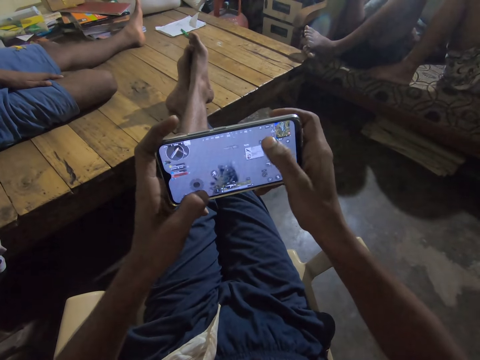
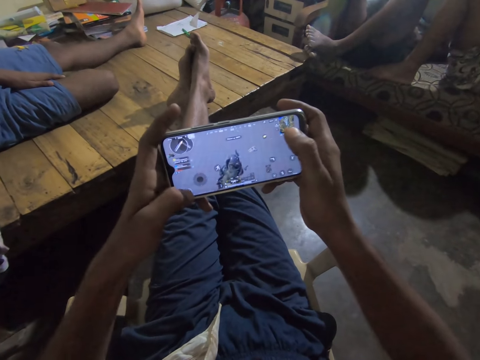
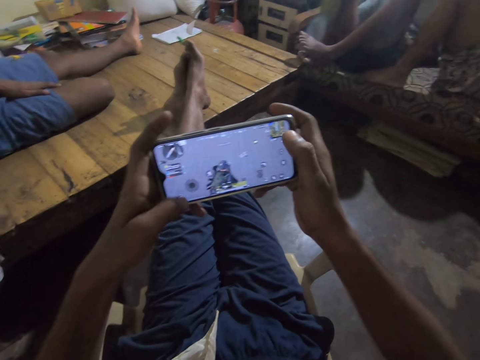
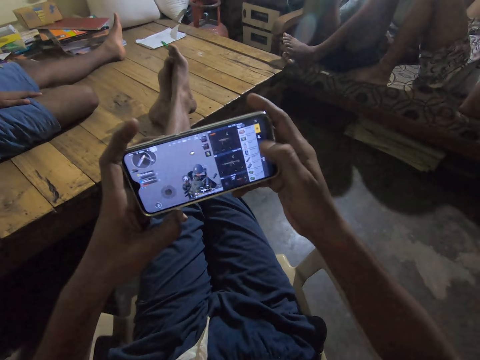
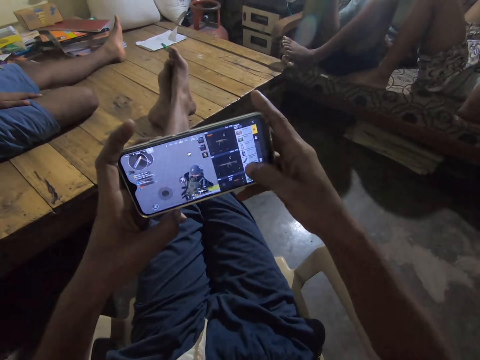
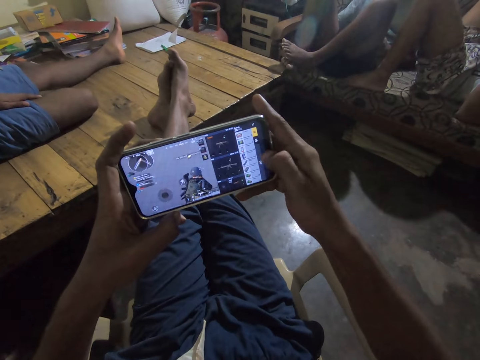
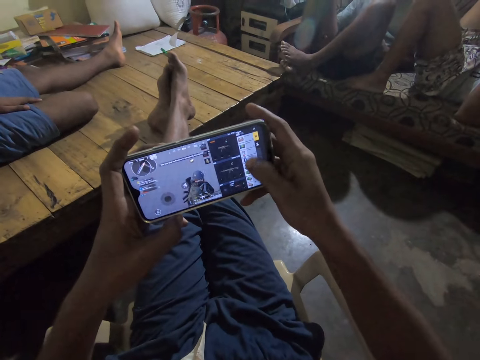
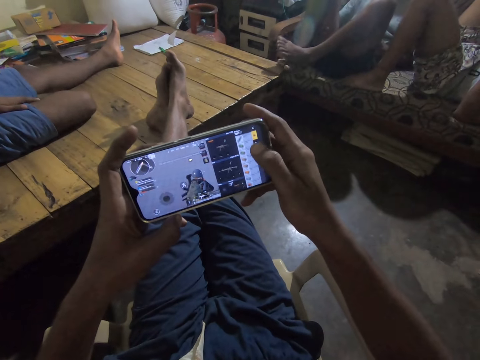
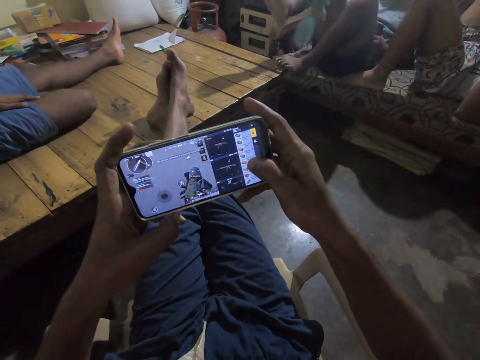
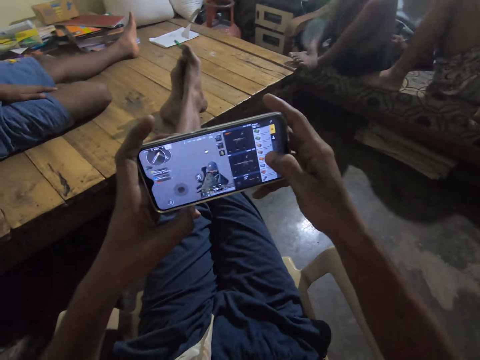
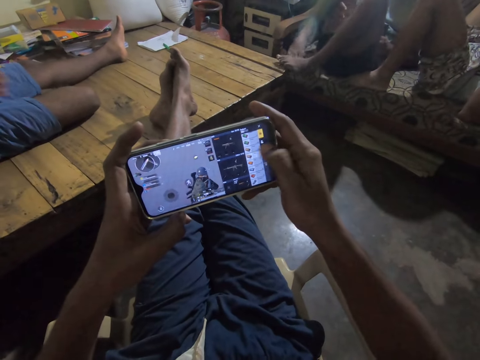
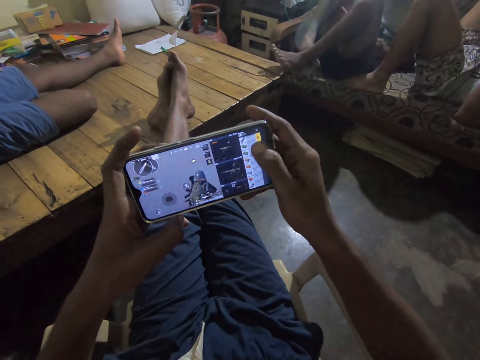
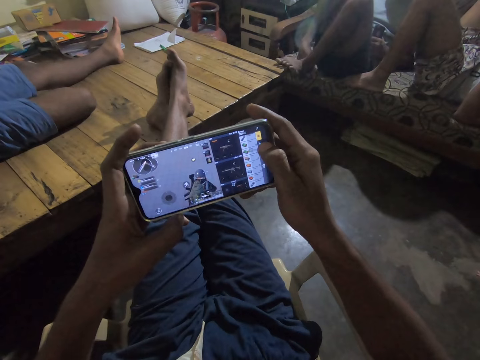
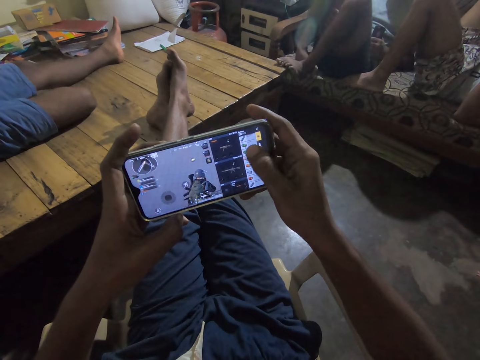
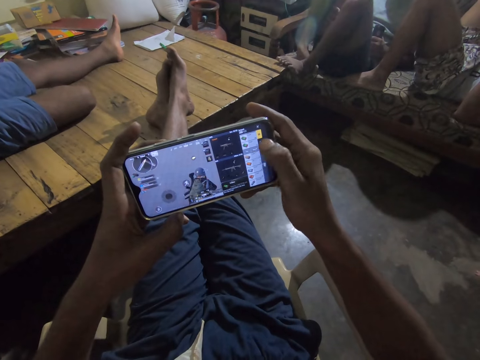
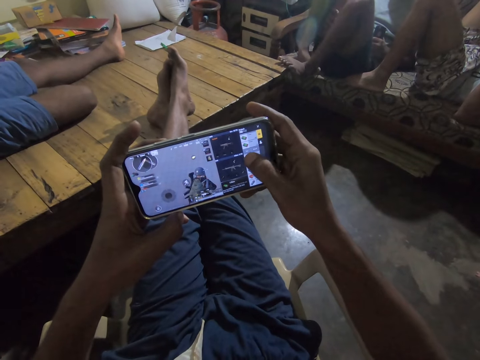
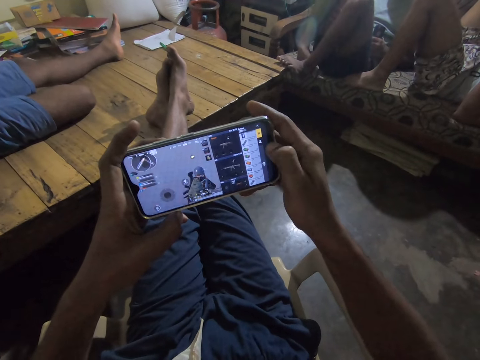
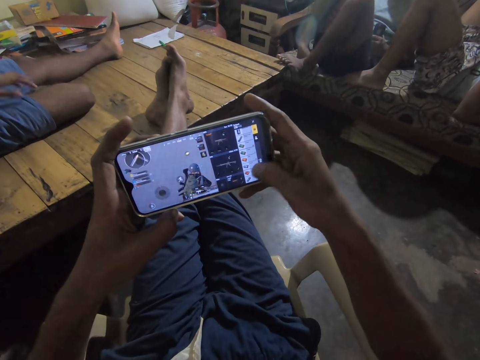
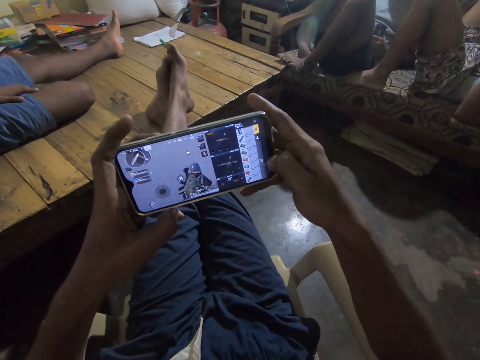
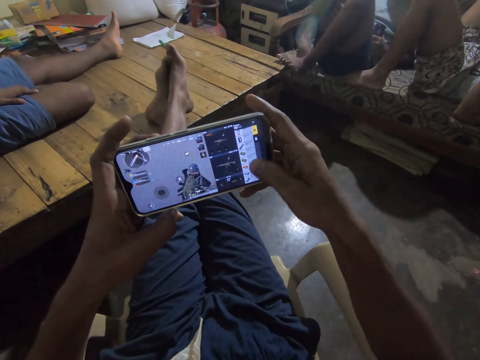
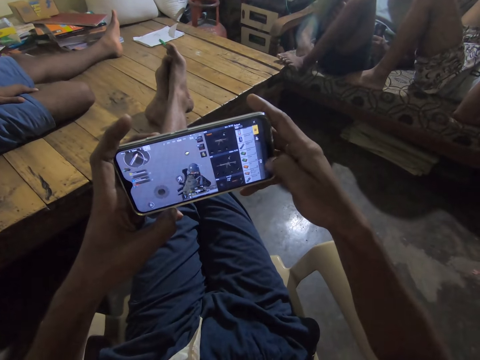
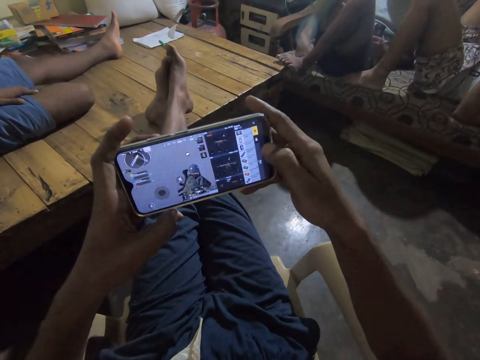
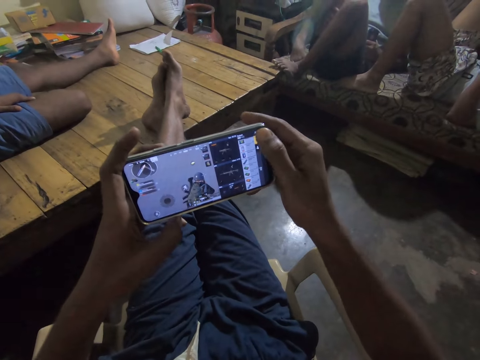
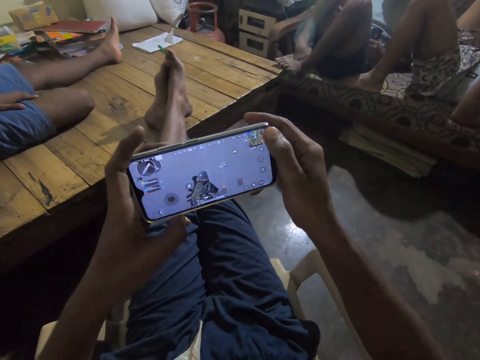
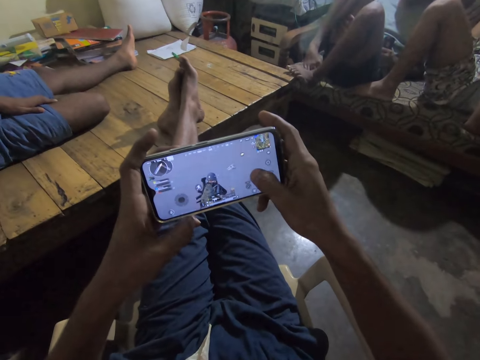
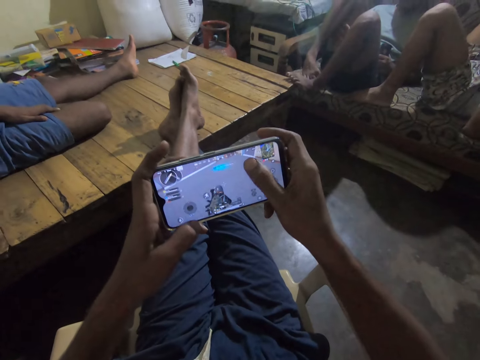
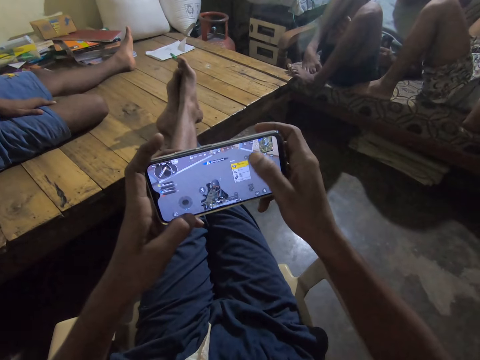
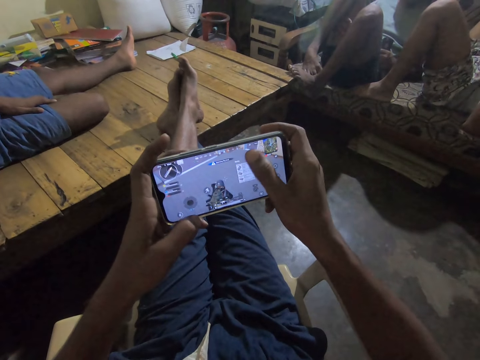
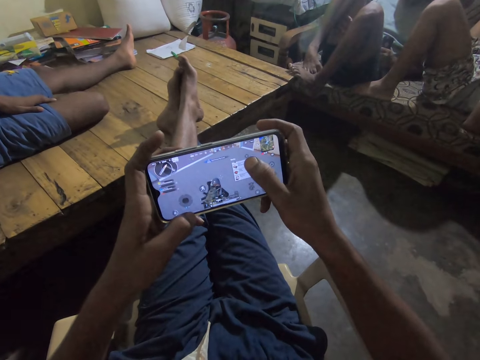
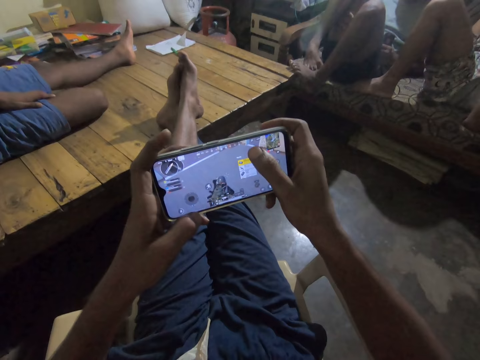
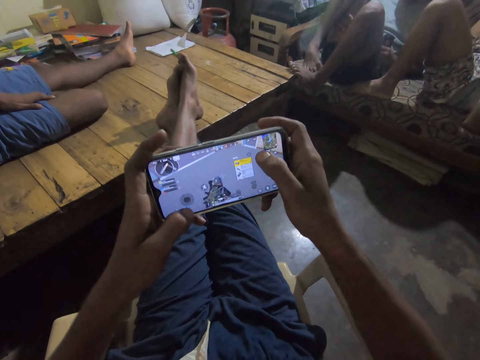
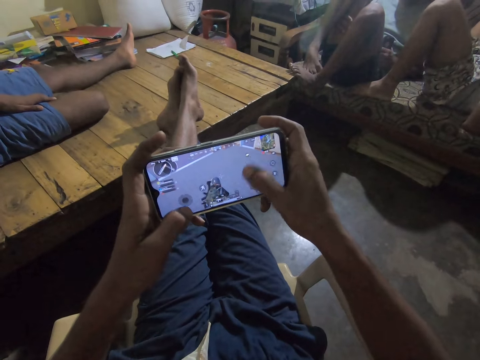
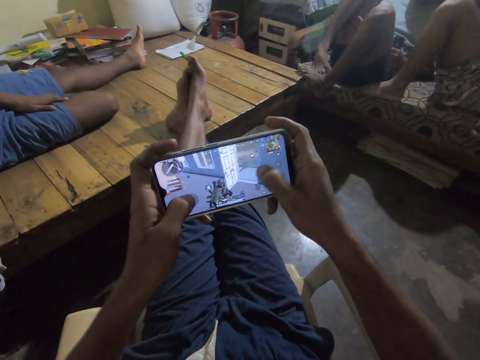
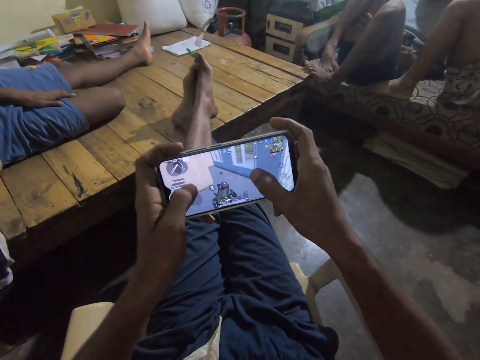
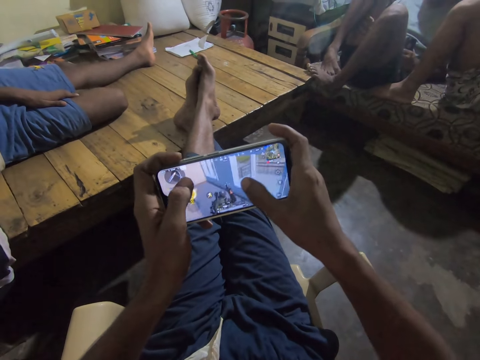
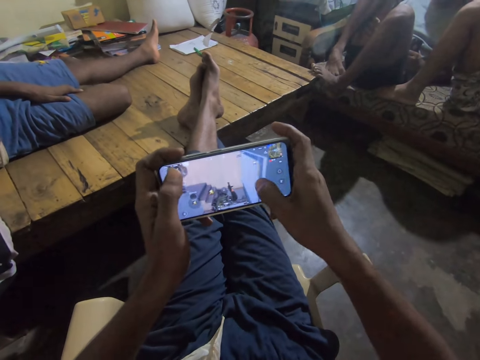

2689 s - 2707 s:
The camera wearer browses a phone. They play a game in the phone.

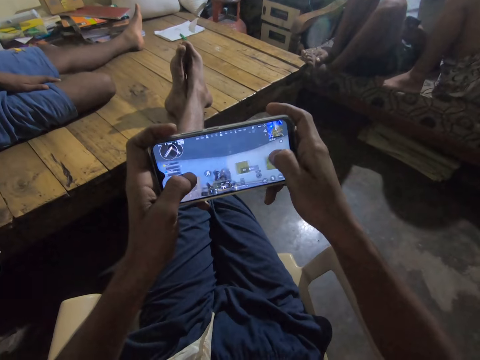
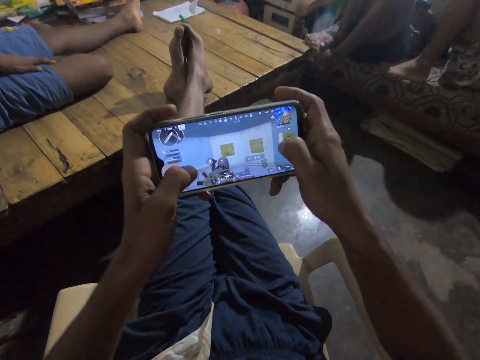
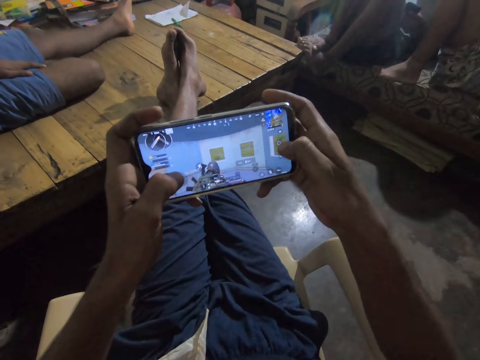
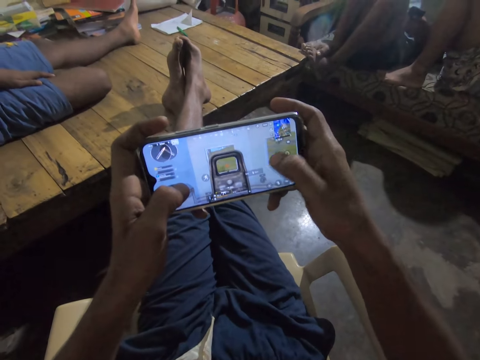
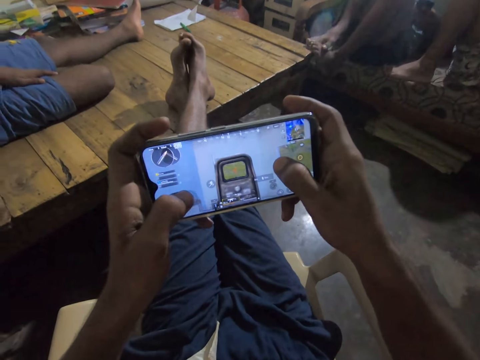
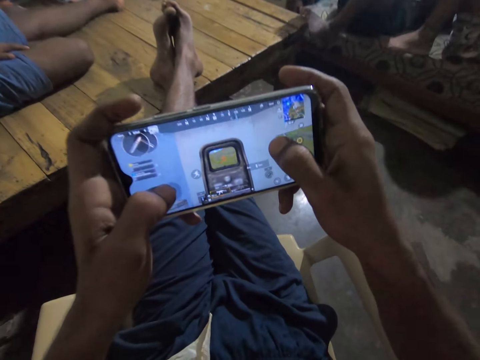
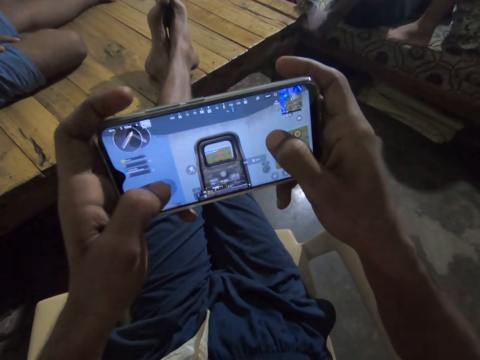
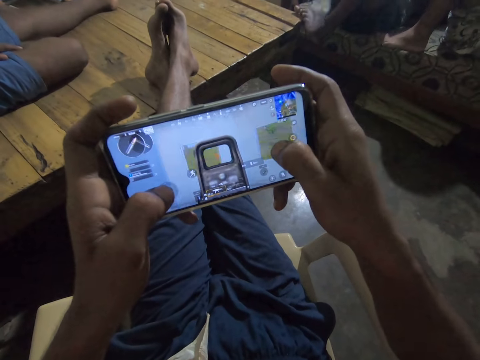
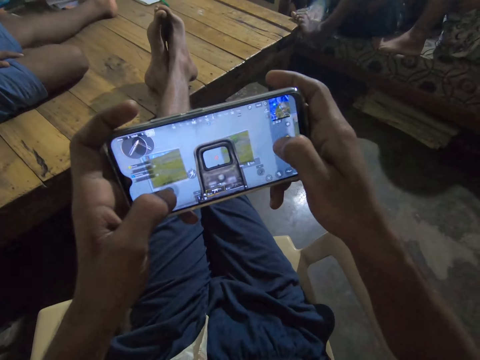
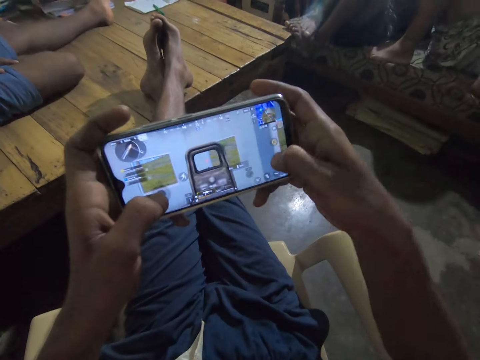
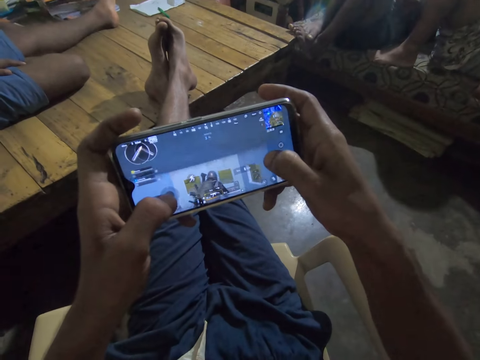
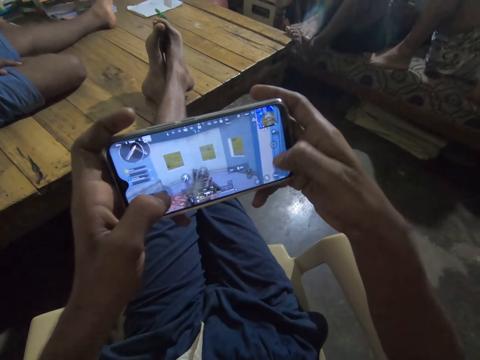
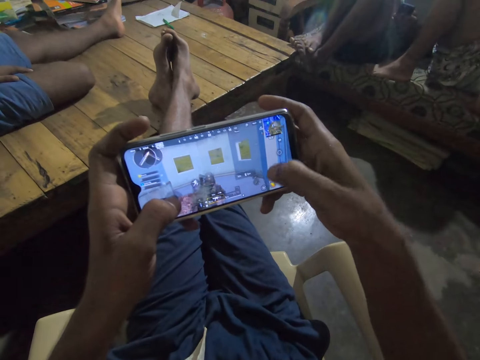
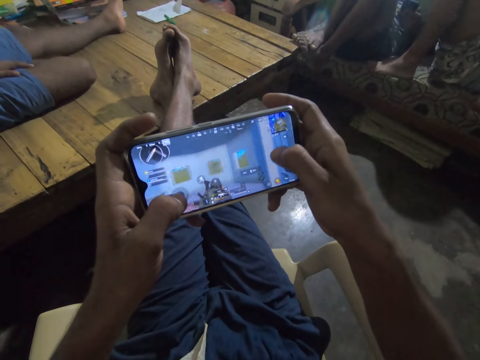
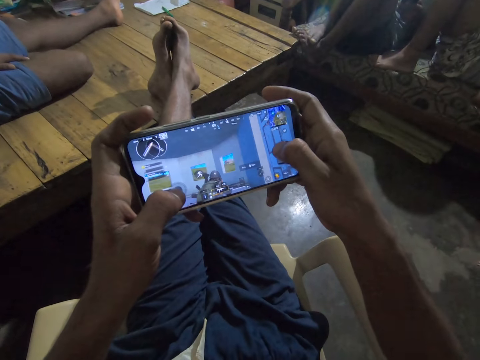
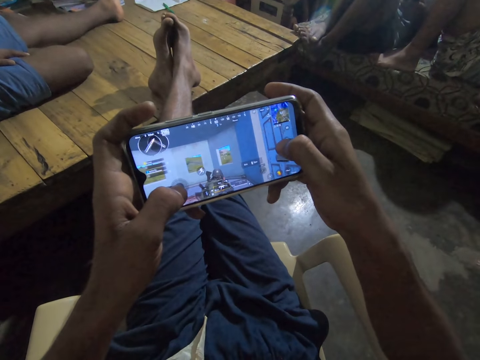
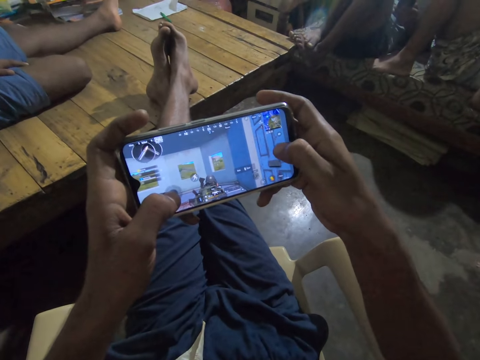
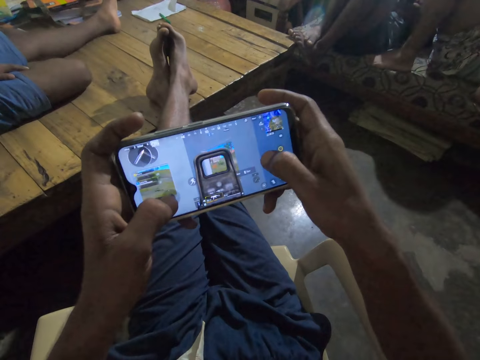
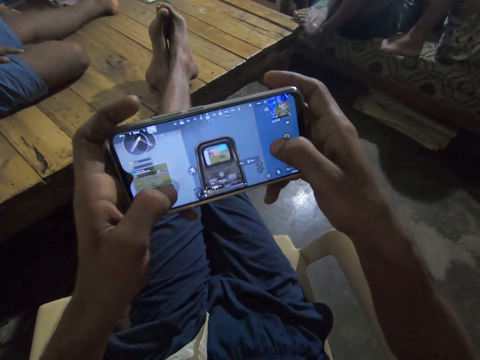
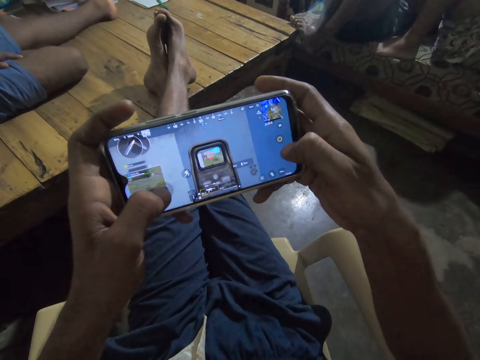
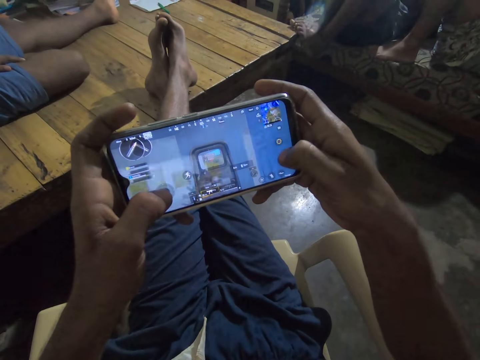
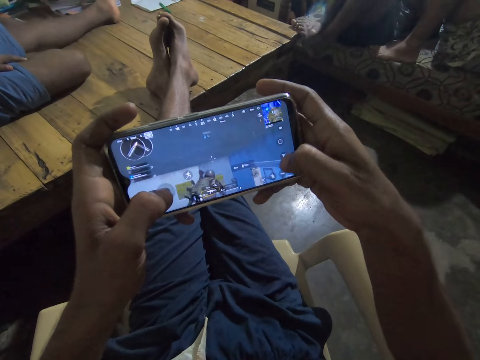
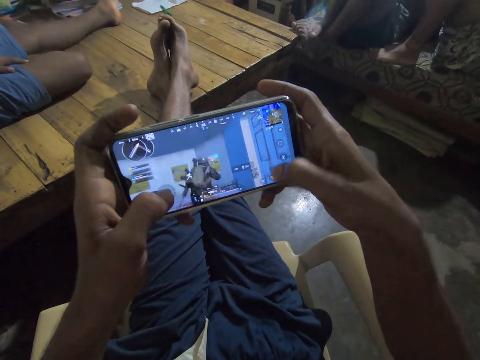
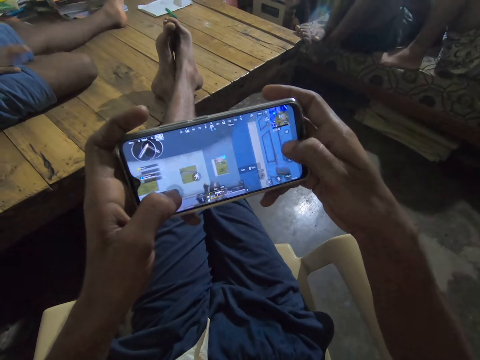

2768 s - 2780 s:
The camera wearer browses a phone. They play a game in the phone.
